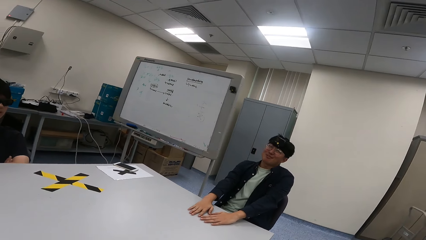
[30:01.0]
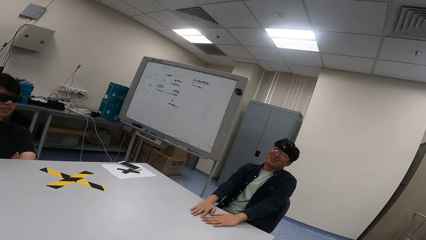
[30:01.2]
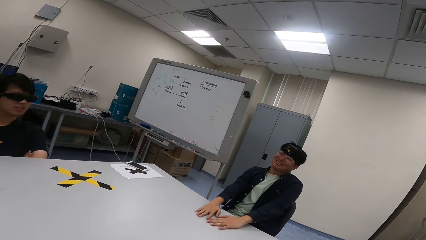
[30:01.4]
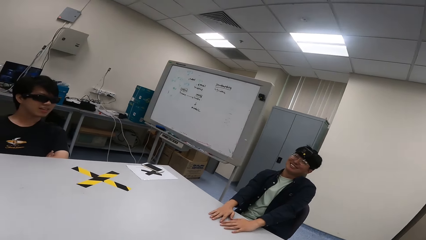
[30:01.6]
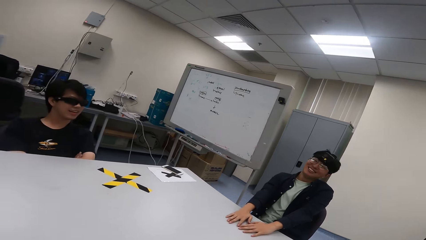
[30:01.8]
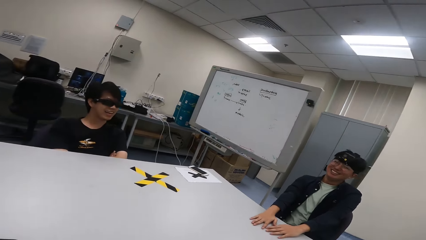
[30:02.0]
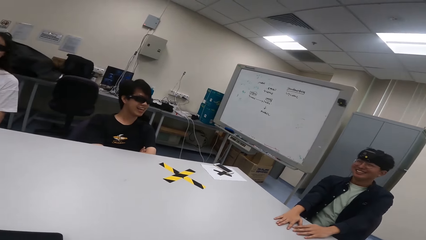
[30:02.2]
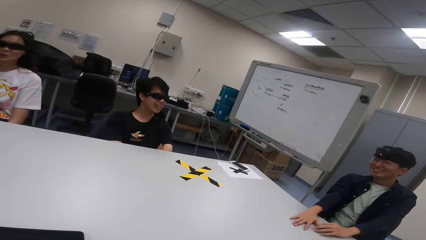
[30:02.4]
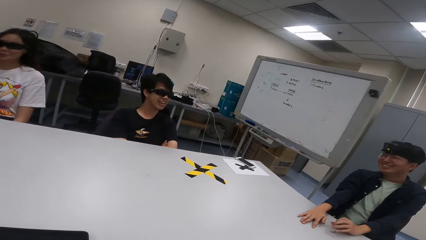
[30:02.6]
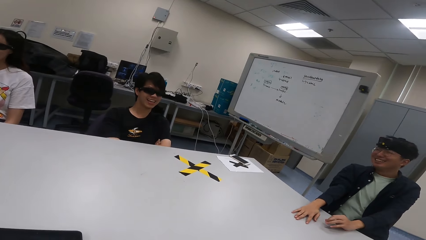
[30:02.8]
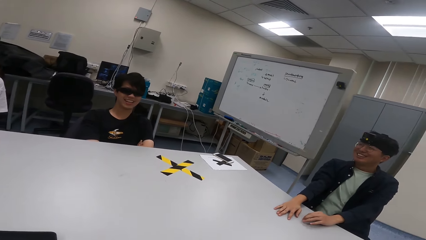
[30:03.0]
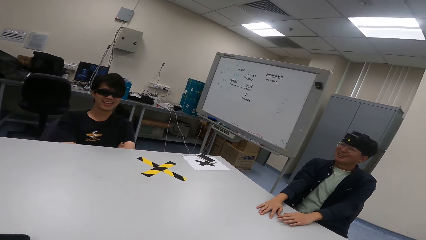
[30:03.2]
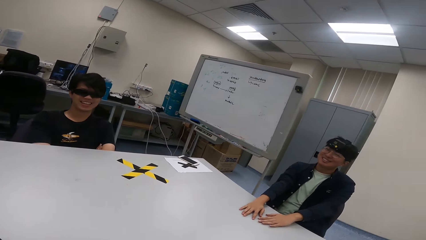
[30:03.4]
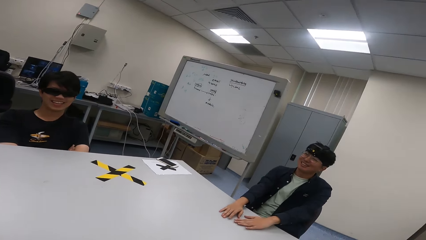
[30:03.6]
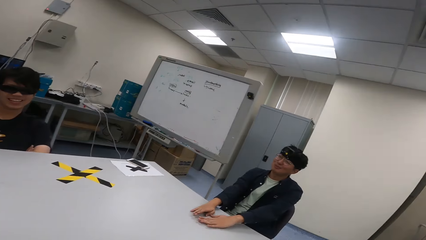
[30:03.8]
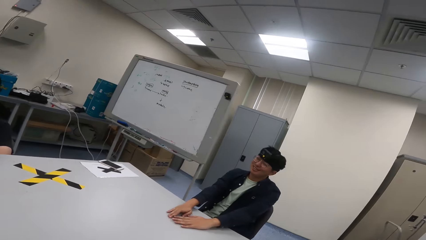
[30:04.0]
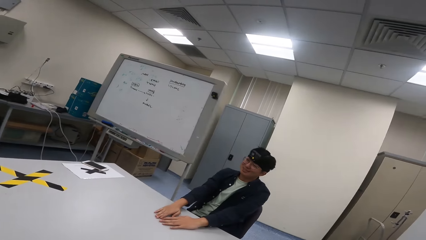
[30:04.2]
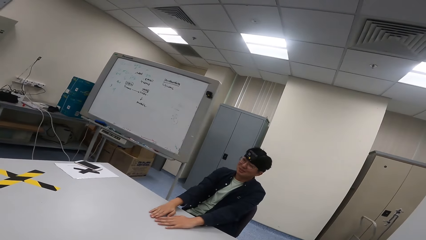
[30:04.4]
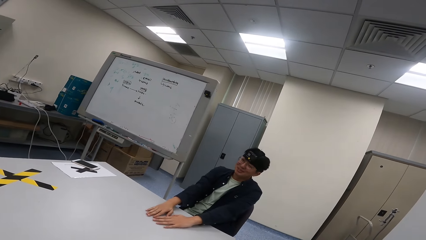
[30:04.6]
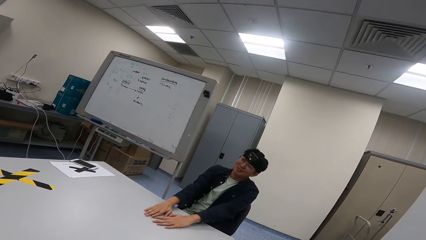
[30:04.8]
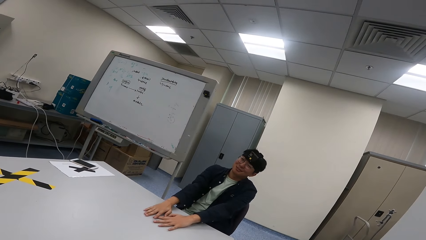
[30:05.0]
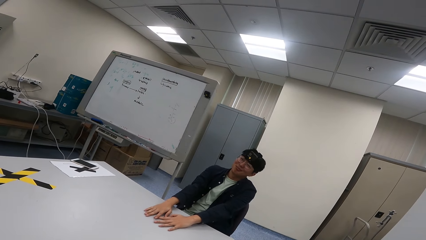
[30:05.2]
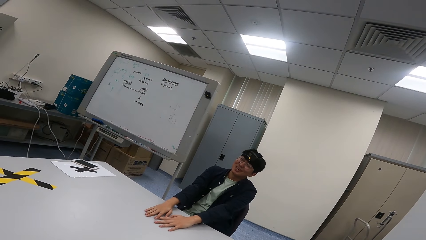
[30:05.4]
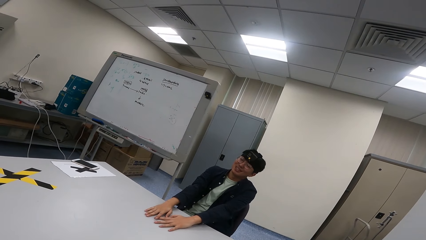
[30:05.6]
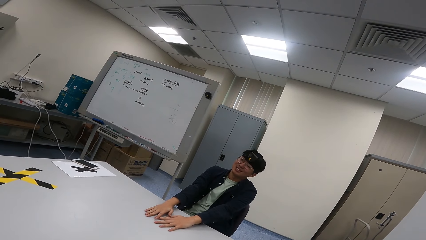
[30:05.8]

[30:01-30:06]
A person talks to the camera wearer.

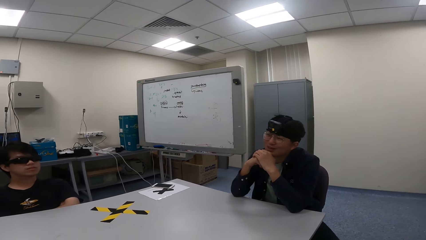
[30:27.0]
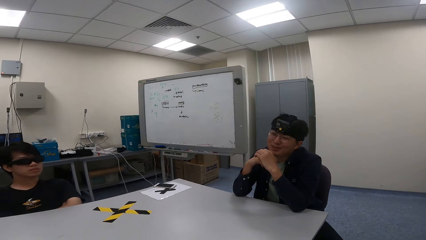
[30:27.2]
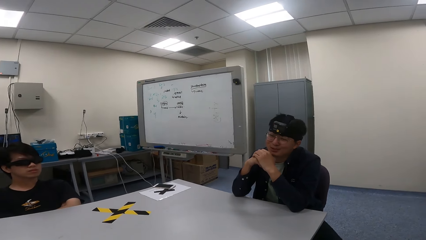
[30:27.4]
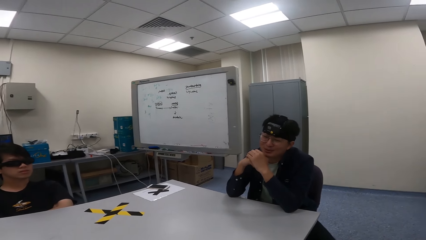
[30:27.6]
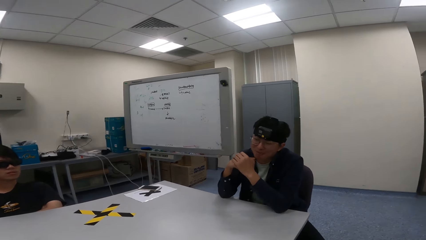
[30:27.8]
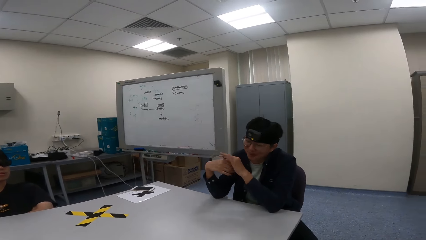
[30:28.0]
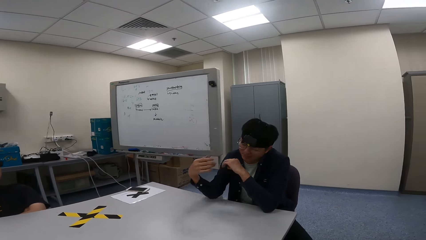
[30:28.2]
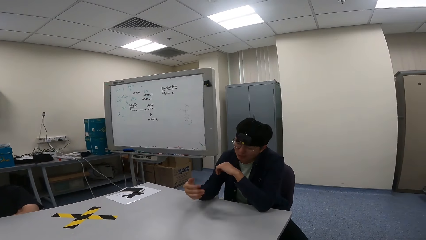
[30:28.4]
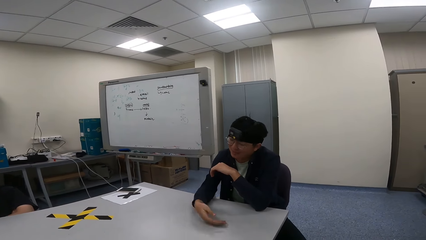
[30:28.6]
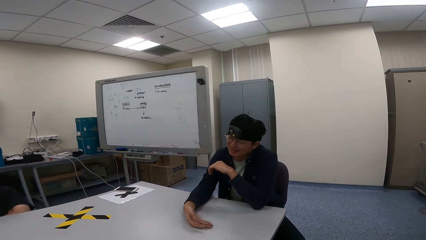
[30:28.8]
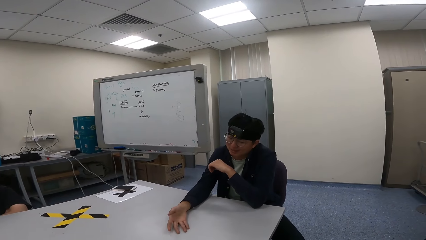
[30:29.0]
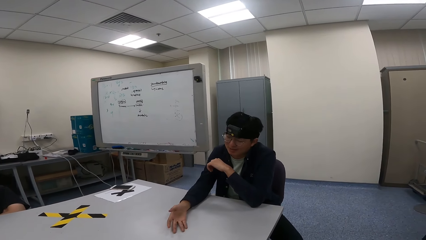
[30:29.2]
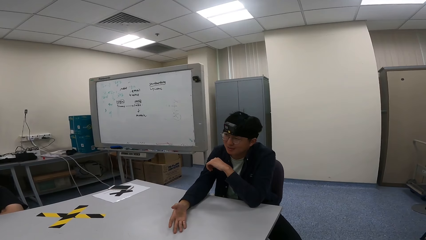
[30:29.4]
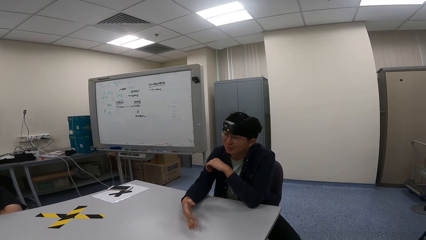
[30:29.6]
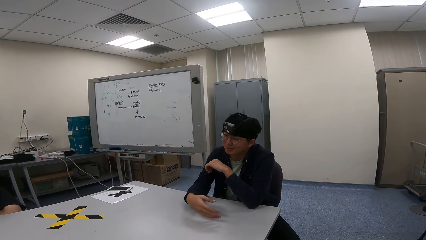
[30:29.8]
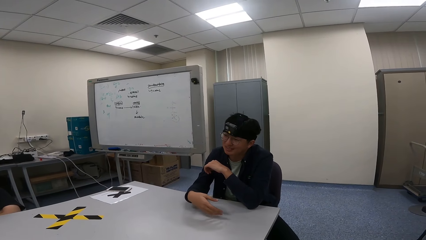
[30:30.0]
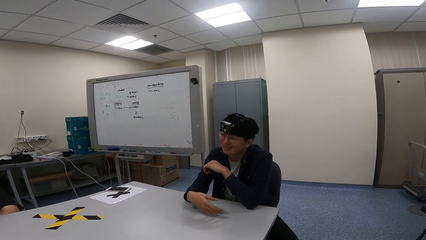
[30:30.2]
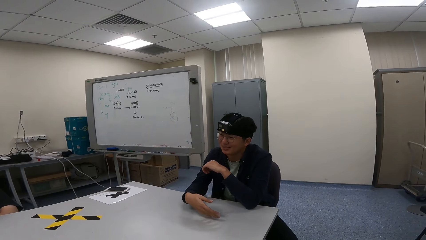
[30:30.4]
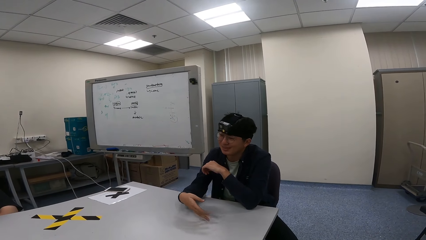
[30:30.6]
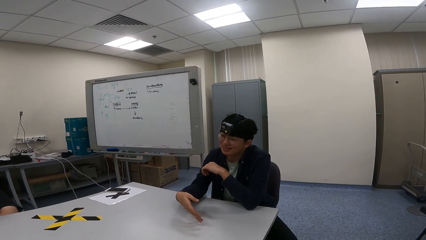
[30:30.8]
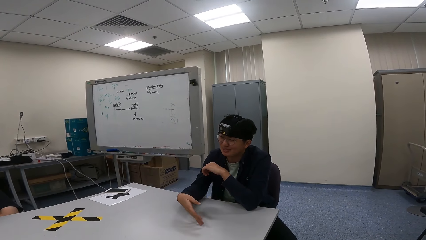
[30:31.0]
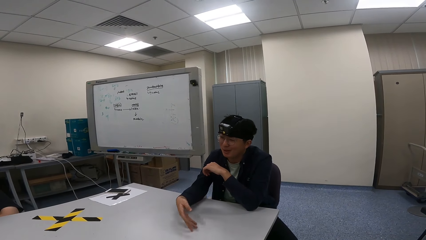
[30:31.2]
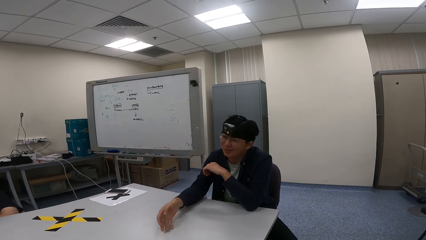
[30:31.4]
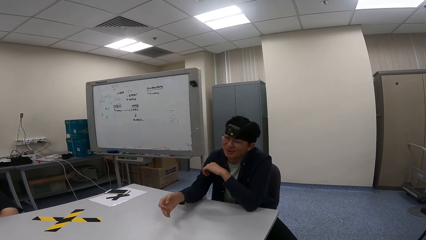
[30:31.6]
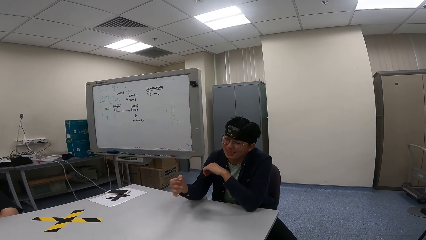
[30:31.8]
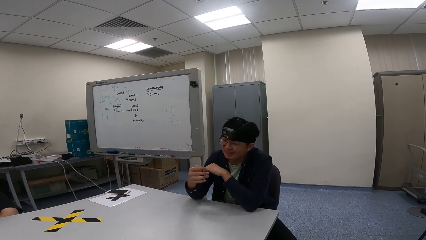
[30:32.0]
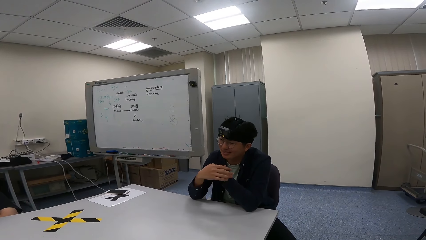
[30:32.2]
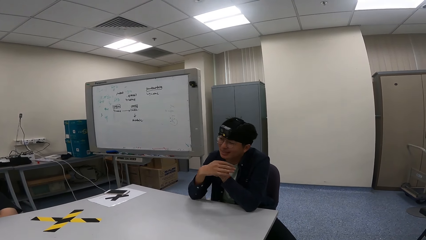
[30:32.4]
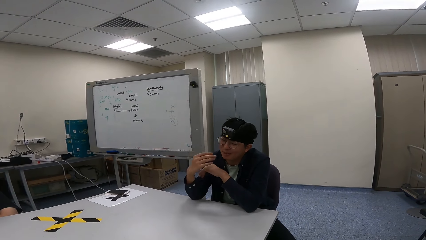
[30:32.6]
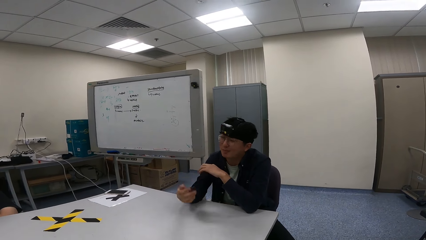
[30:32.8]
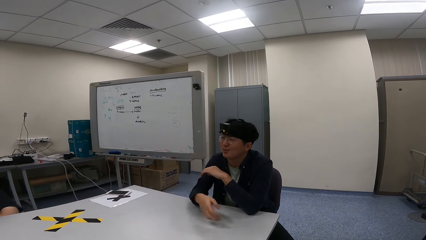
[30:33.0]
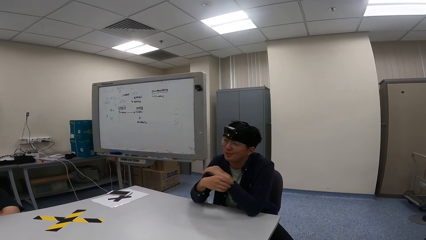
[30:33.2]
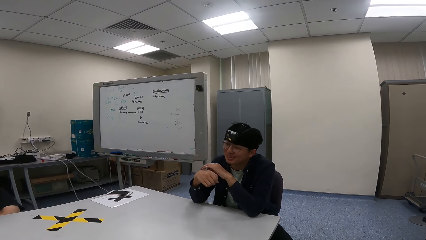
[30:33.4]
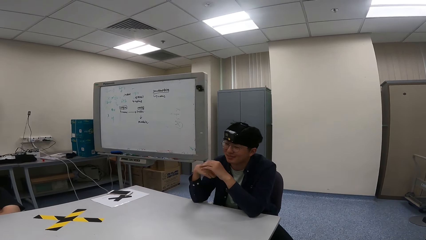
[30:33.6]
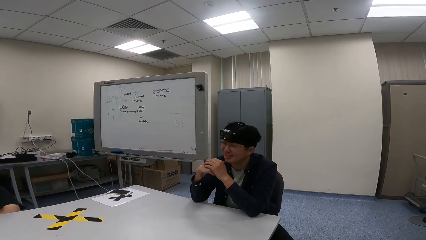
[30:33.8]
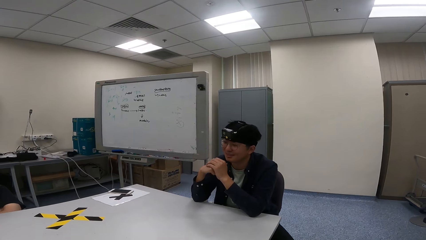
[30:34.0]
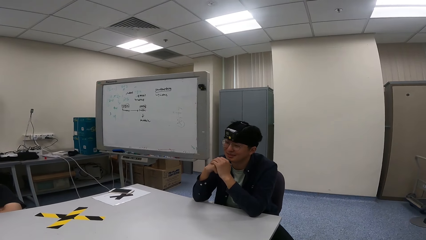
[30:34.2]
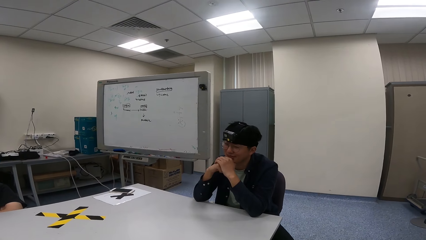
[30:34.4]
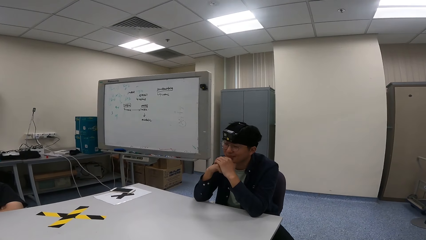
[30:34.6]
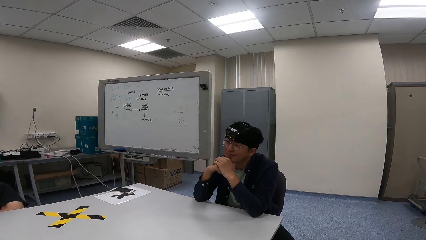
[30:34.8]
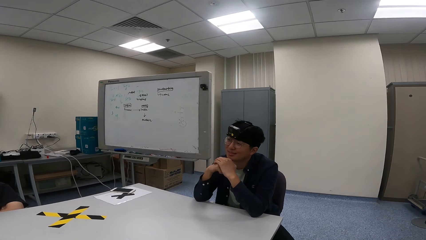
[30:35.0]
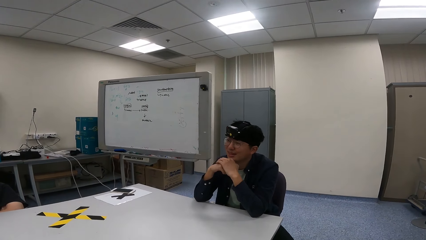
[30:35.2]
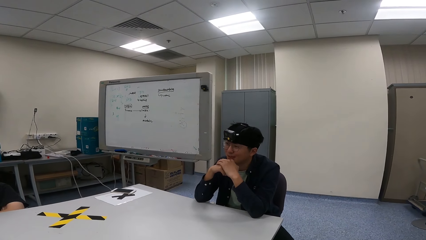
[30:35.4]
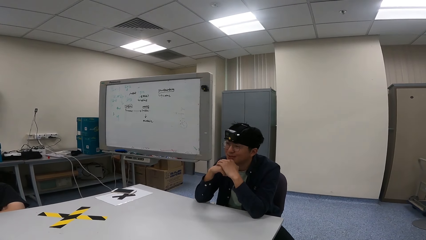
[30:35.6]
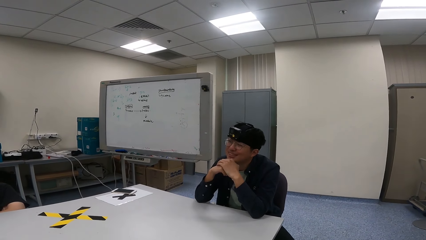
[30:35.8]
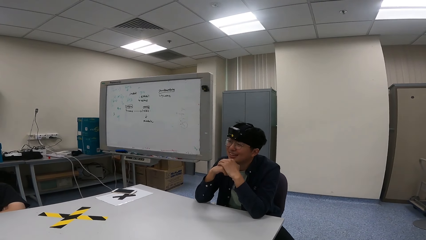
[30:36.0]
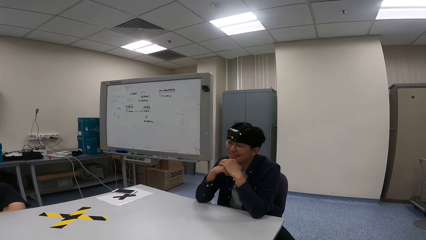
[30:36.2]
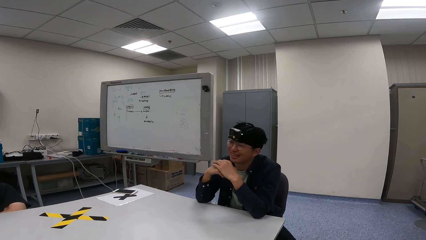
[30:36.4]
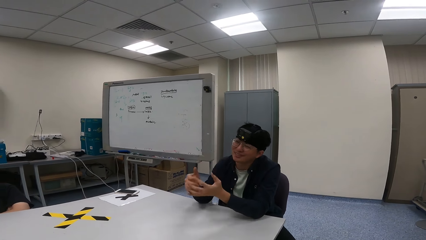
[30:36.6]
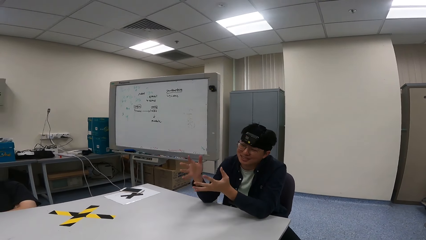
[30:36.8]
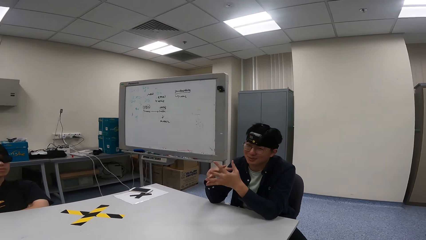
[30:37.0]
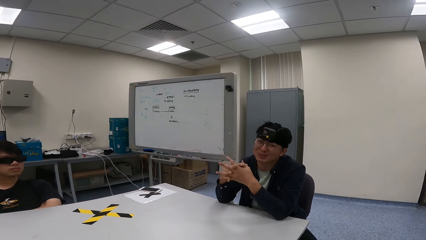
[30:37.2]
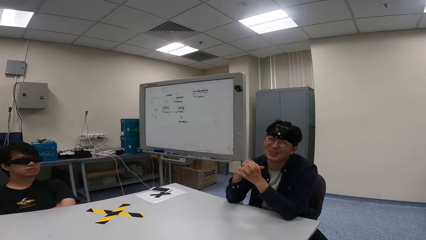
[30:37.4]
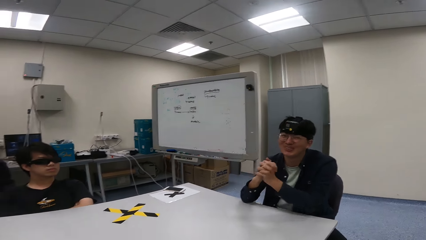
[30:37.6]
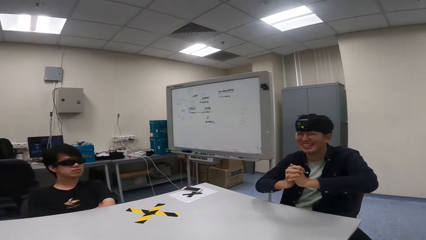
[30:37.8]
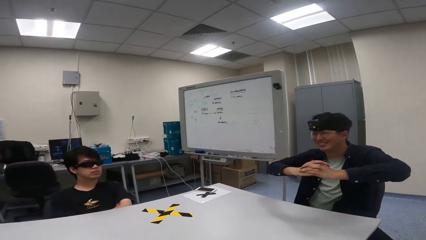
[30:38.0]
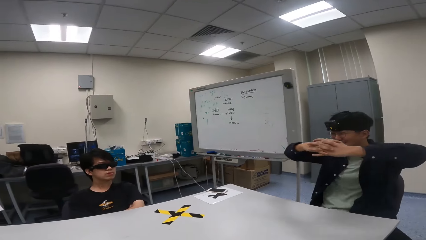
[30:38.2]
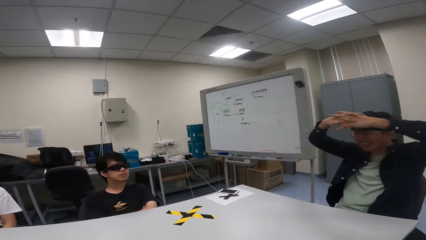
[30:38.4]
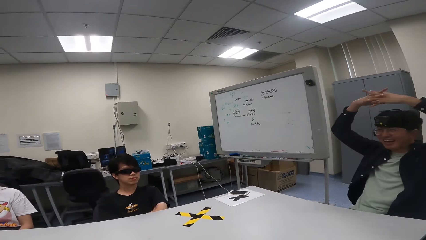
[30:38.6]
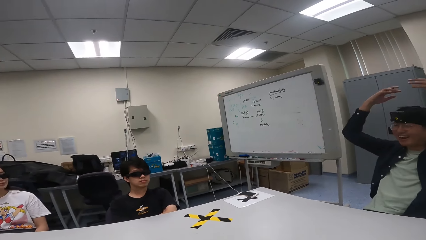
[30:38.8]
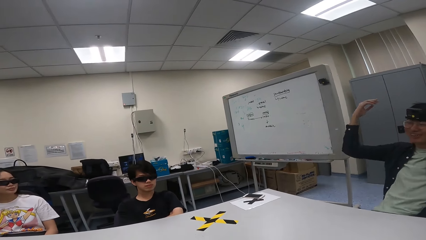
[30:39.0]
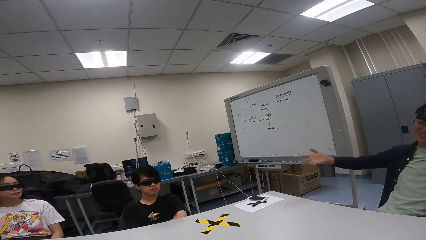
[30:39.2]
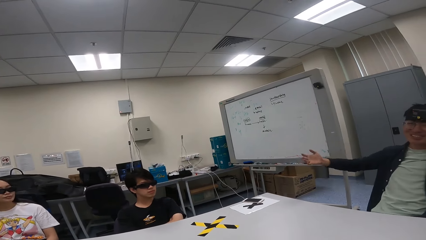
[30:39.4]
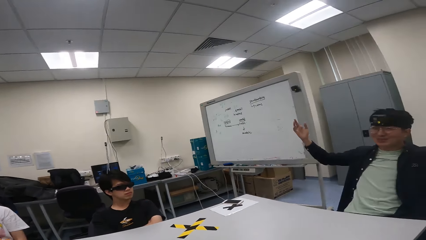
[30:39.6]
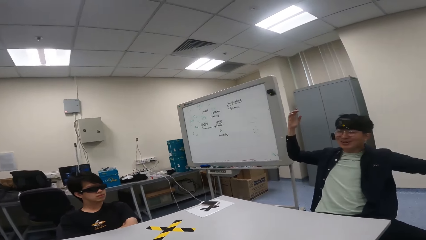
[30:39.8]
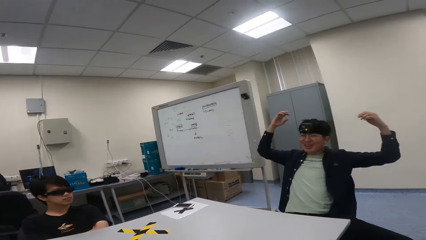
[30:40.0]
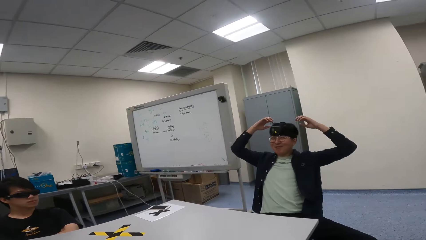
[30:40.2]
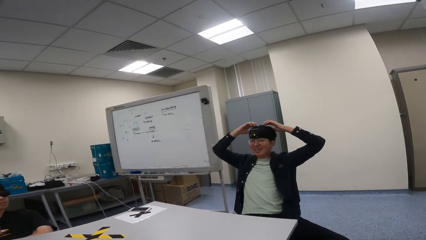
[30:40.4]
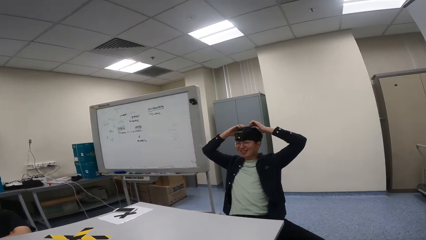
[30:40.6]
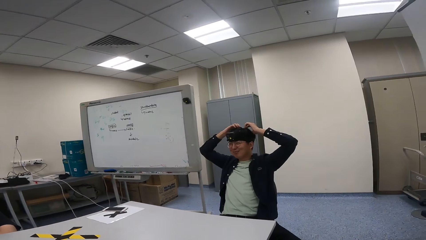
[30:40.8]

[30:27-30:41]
A man demonstrates with his hands. The man puts his hands at the table. The man raises his hands up above the head.
